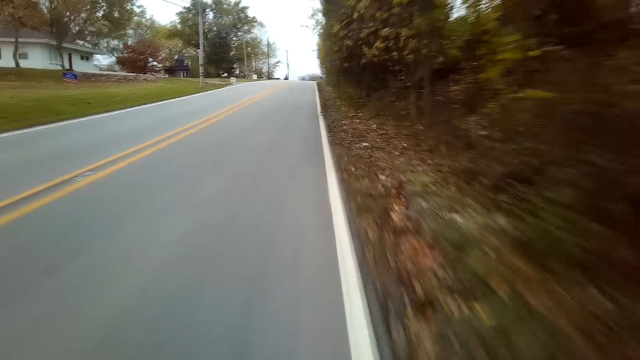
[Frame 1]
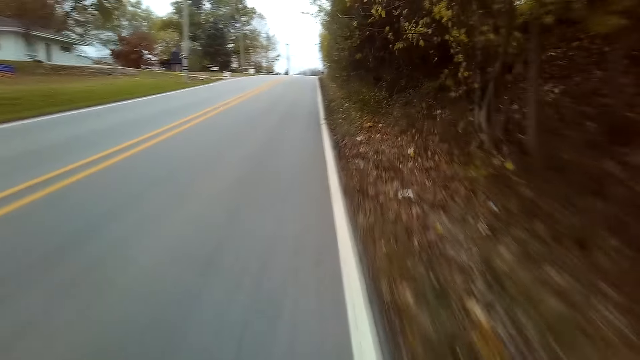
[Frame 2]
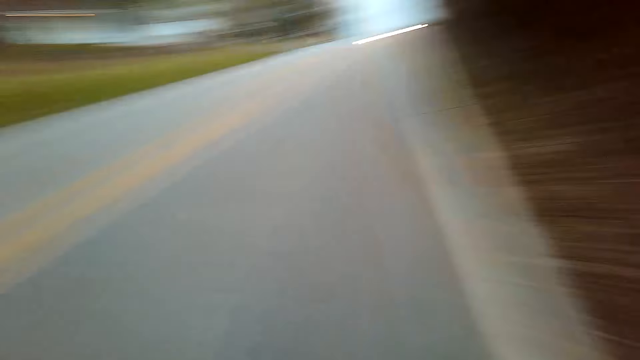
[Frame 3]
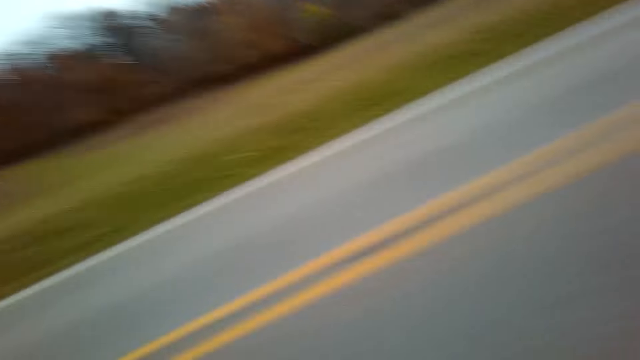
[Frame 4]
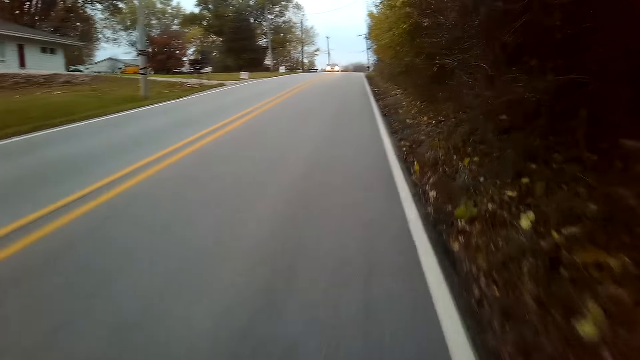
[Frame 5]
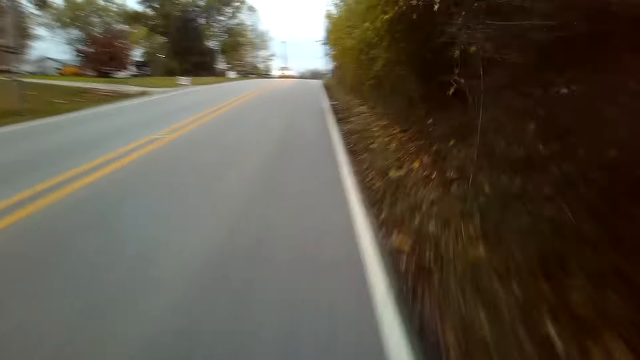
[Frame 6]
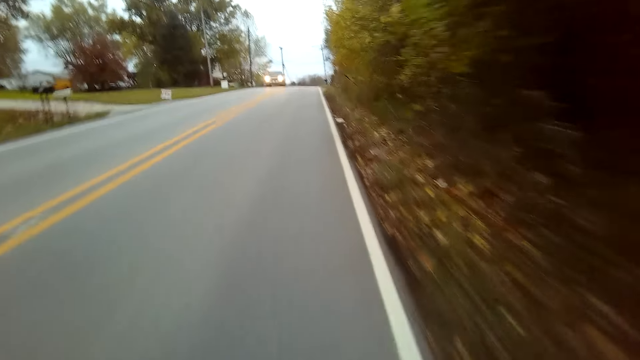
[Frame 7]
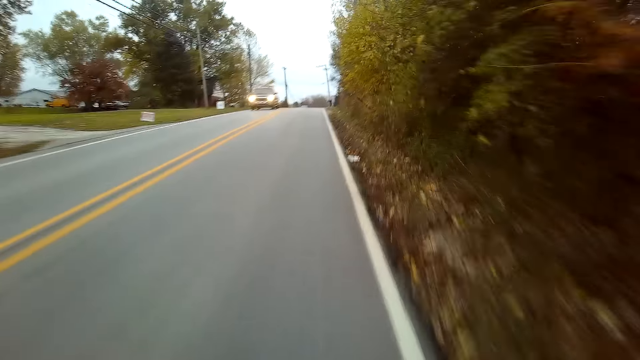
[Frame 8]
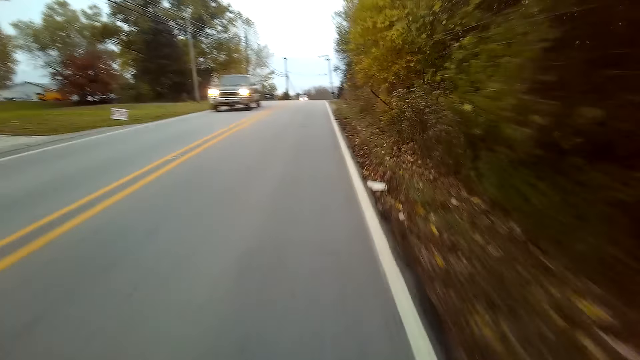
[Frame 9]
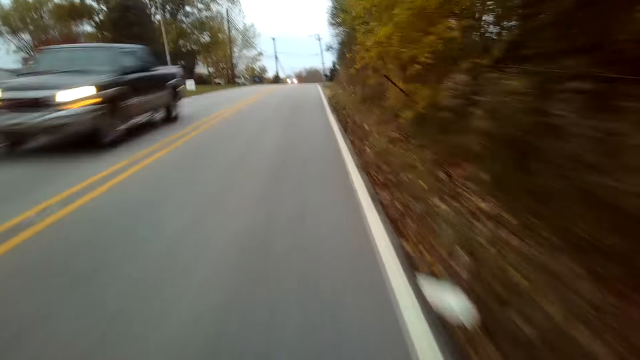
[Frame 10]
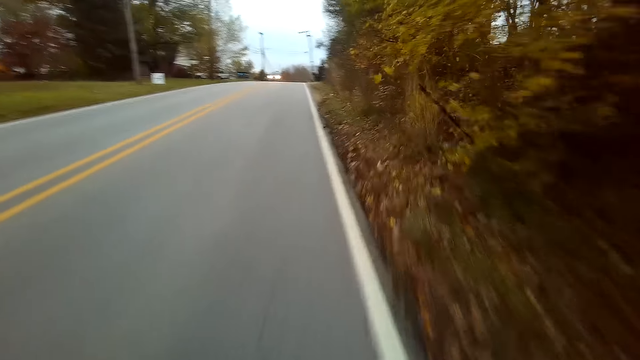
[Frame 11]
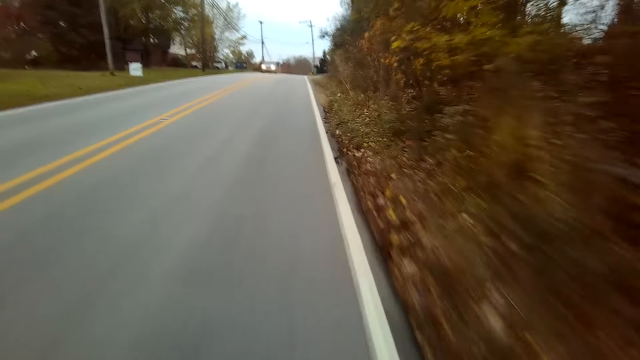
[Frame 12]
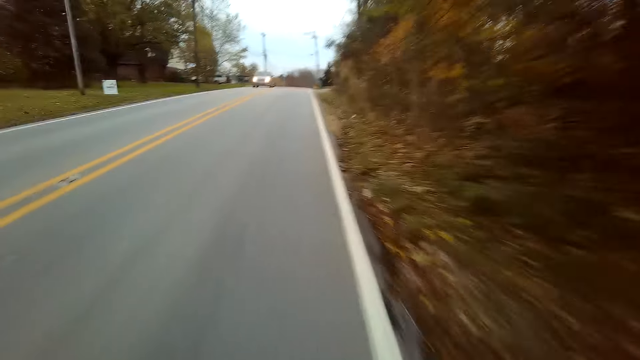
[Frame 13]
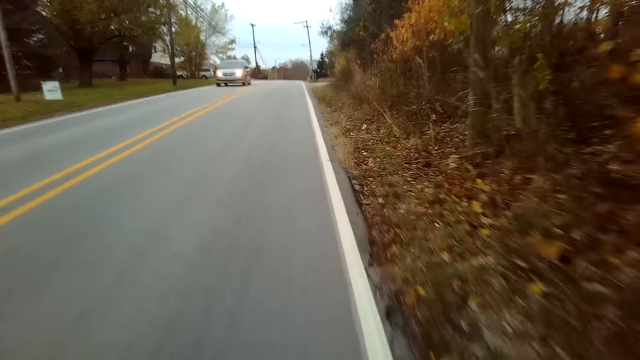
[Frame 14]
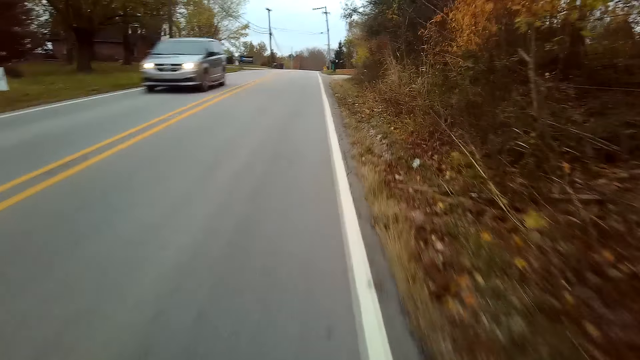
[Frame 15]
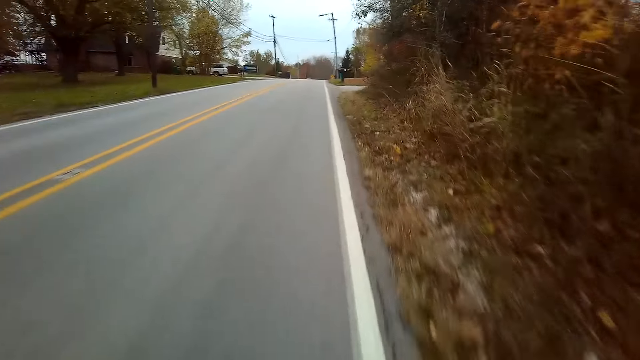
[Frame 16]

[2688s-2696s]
The camera wearer looks around. They ride a bicycle.

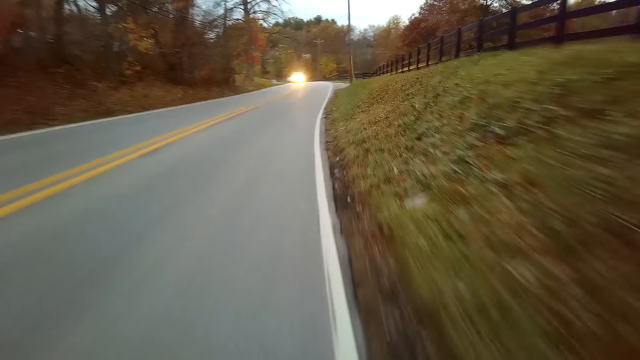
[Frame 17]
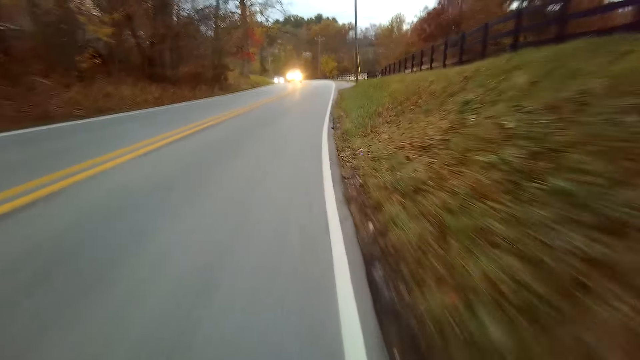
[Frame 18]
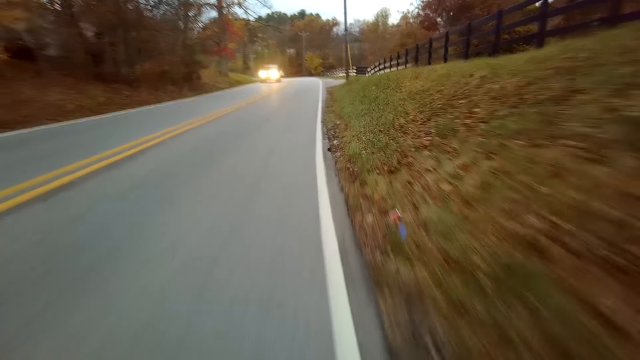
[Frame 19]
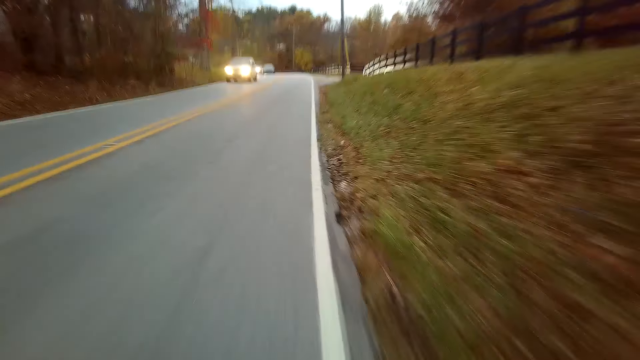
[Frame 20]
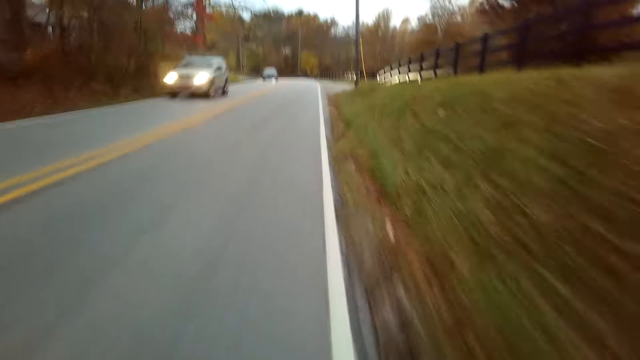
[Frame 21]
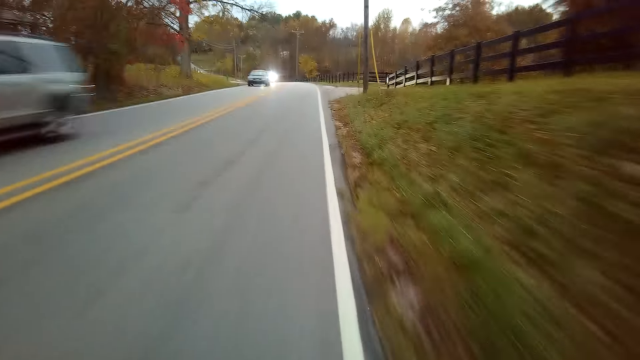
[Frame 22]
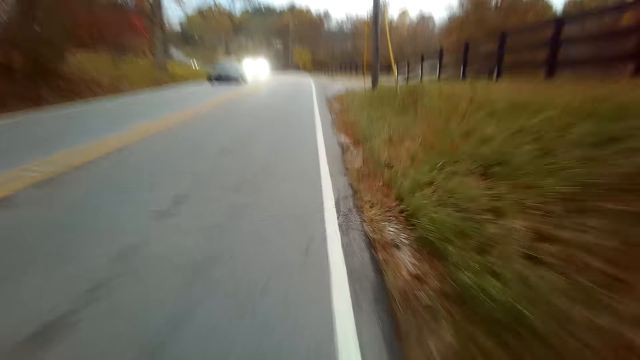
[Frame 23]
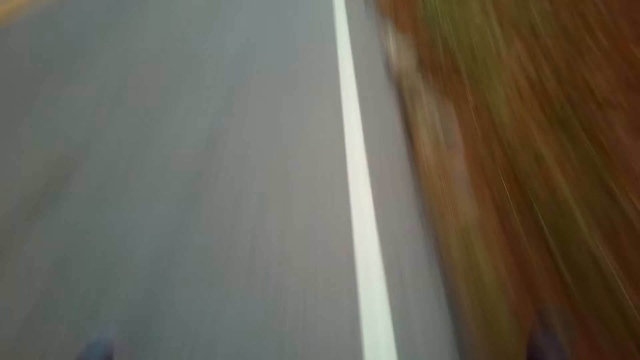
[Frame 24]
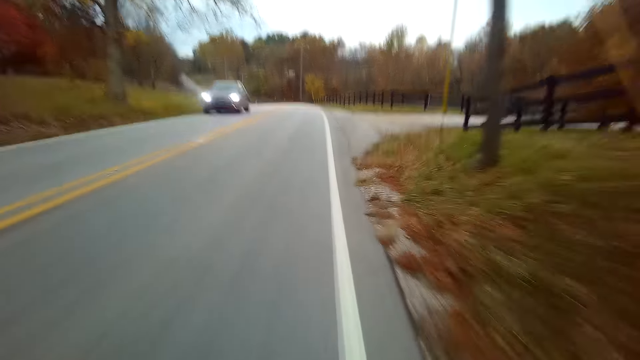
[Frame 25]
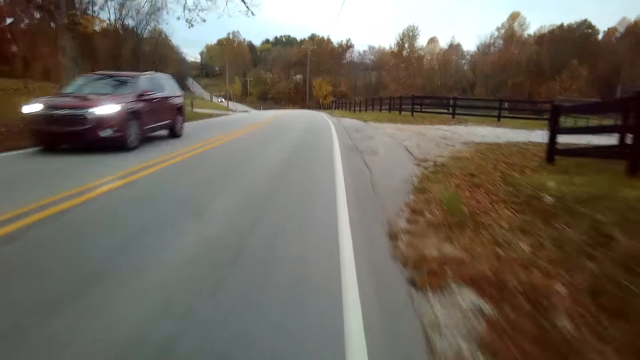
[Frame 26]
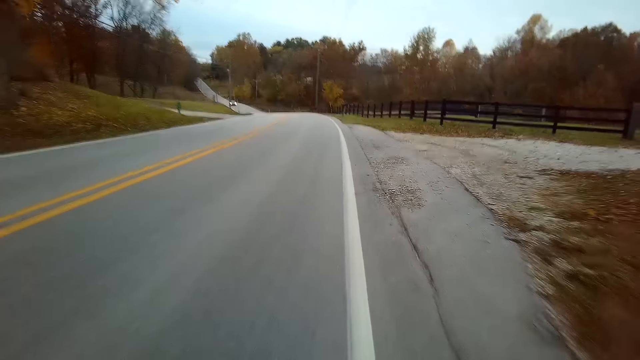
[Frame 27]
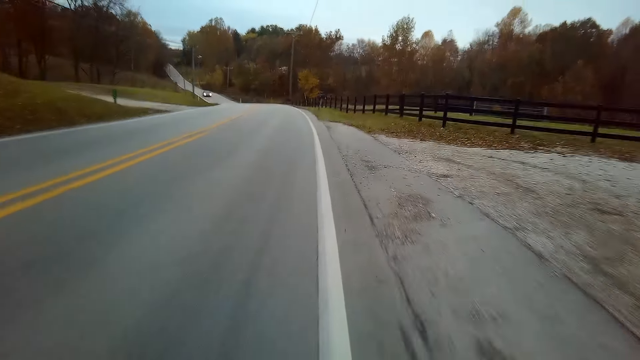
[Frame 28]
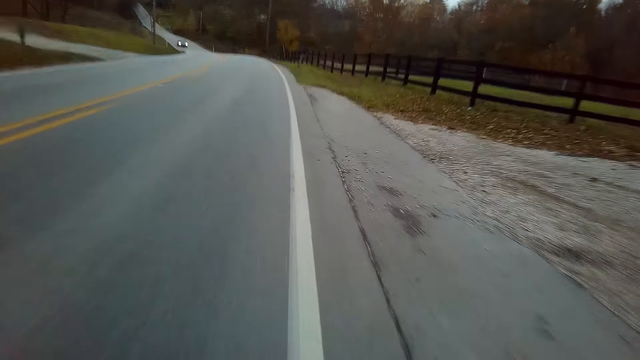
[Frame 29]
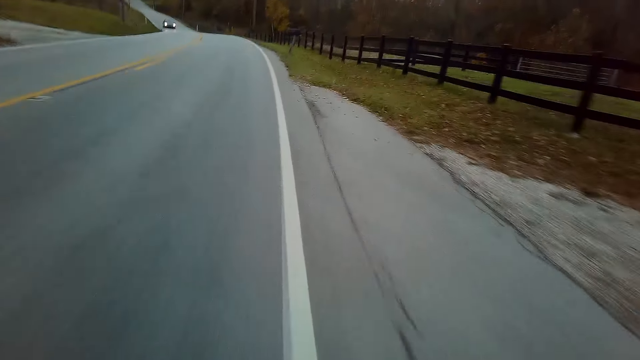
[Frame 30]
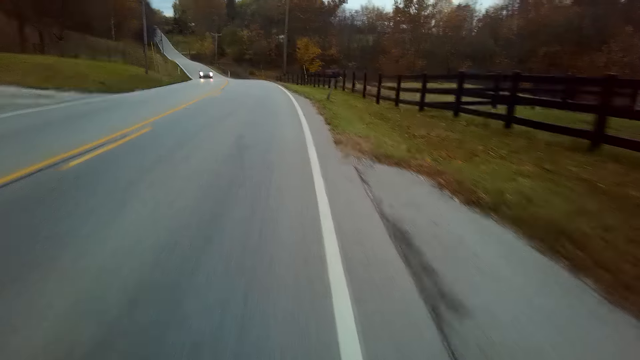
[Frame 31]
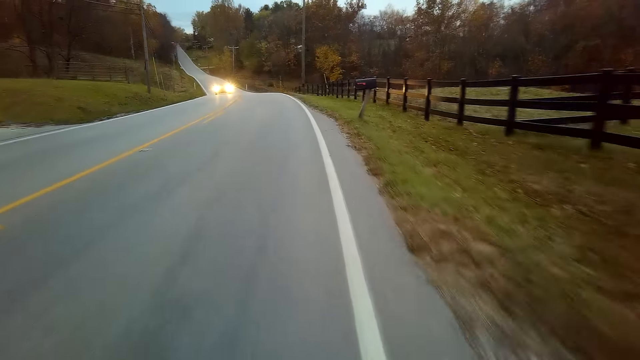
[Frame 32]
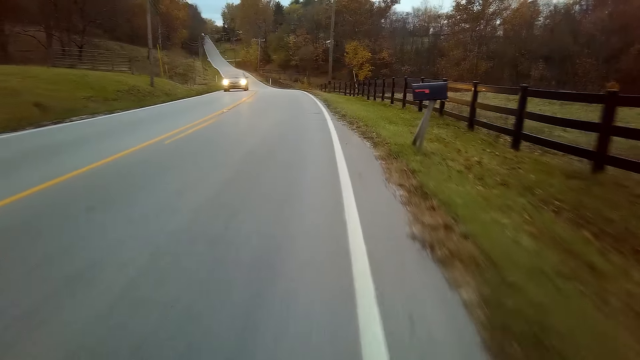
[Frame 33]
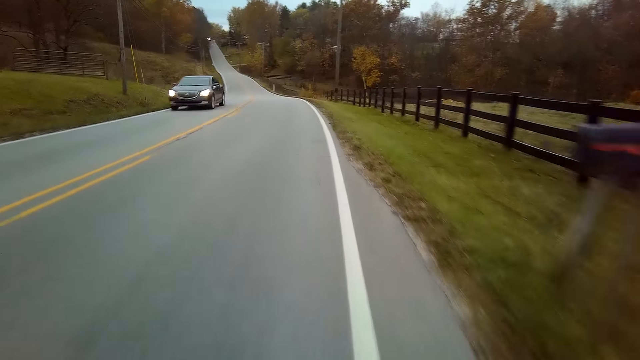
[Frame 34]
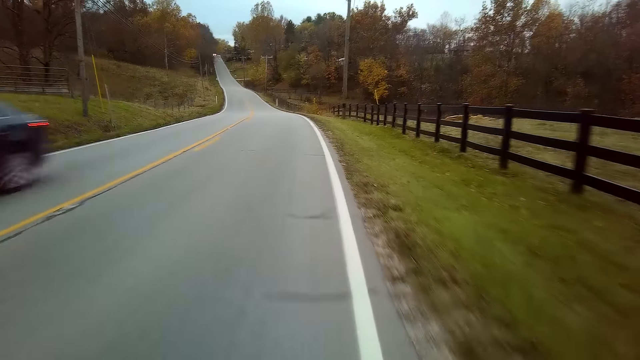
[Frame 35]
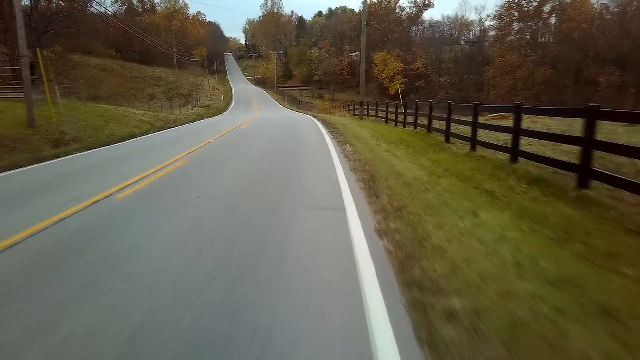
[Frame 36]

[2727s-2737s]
The camera wearer looks at the pedals. They ride a bicycle on the edge of the tarmac road.

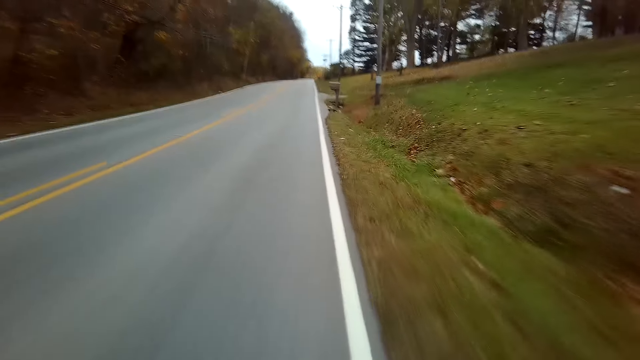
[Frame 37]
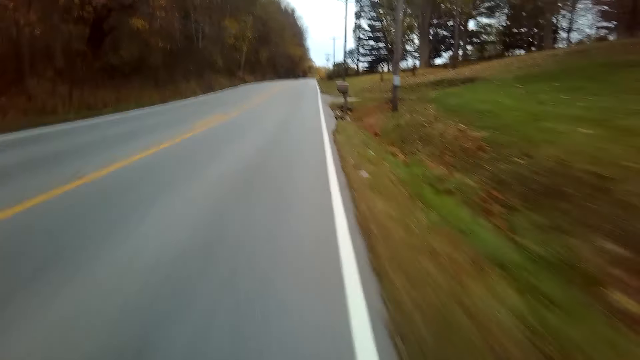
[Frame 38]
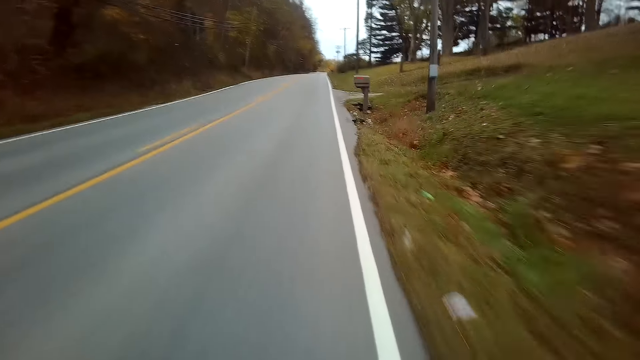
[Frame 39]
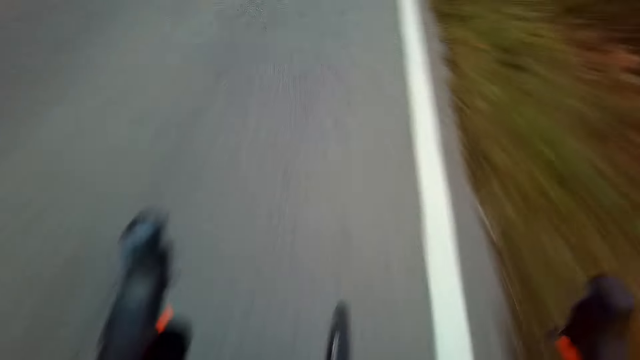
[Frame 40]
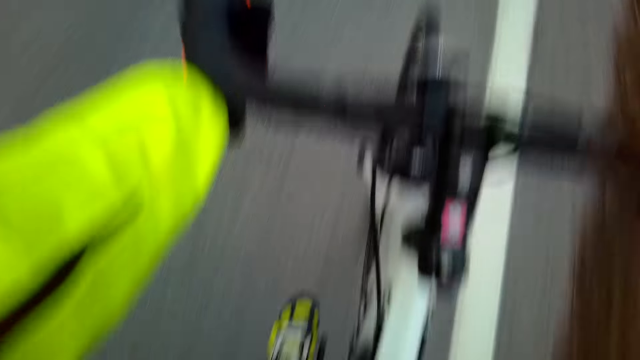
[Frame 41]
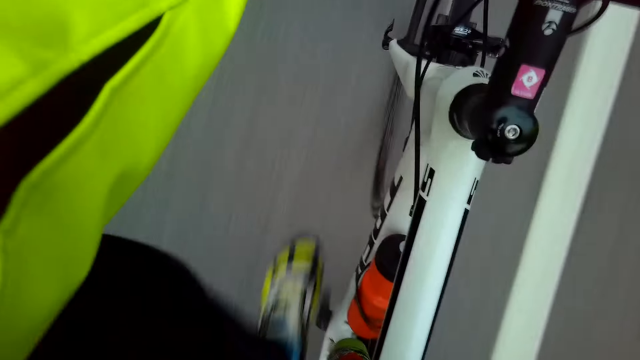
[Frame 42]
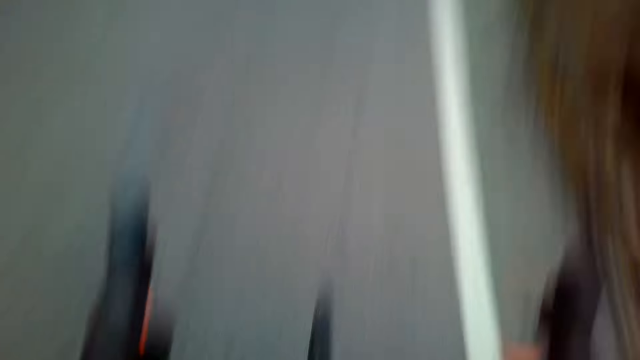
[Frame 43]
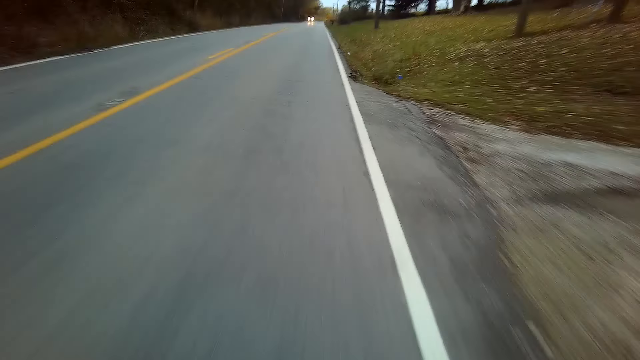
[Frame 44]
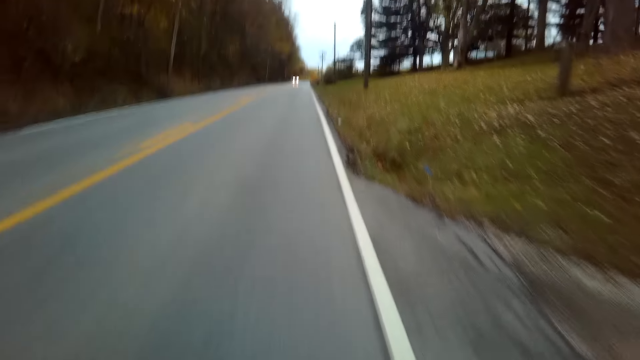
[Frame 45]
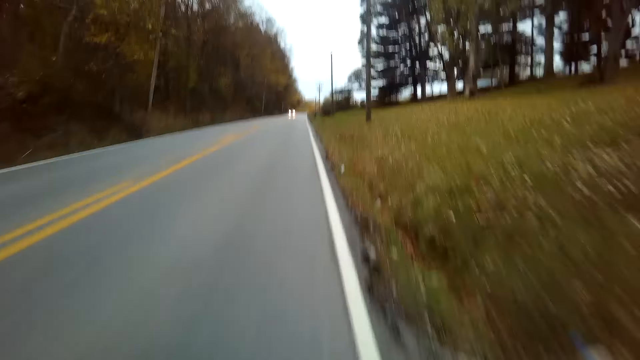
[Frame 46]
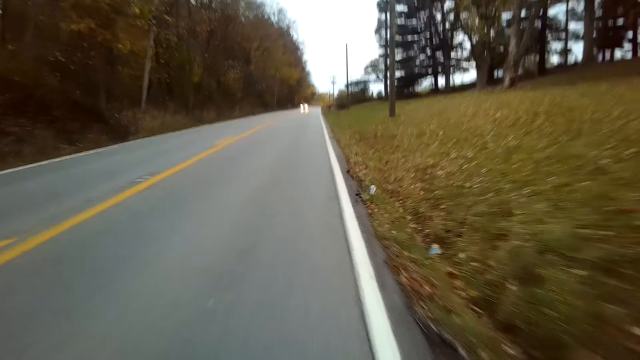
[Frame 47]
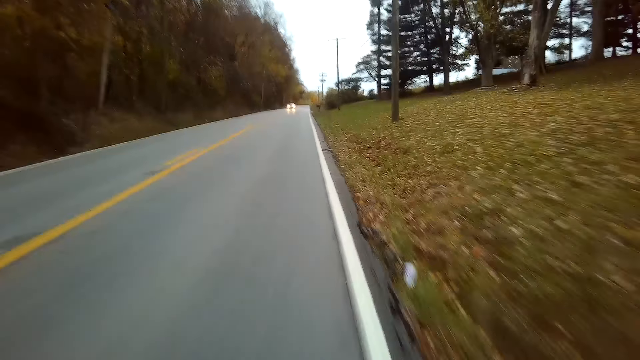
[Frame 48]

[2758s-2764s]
The camera wearer looks at the pedal. They look forward. They ride a bicycle on the edge of the tarmac road.
